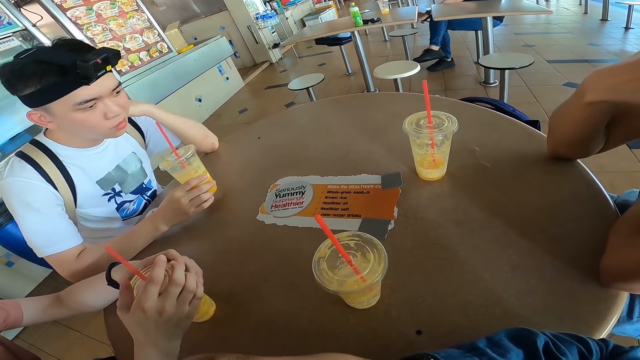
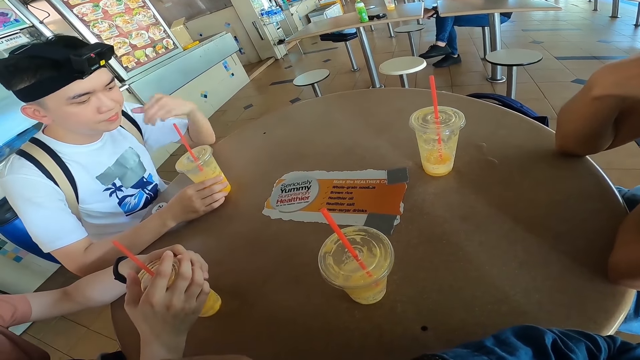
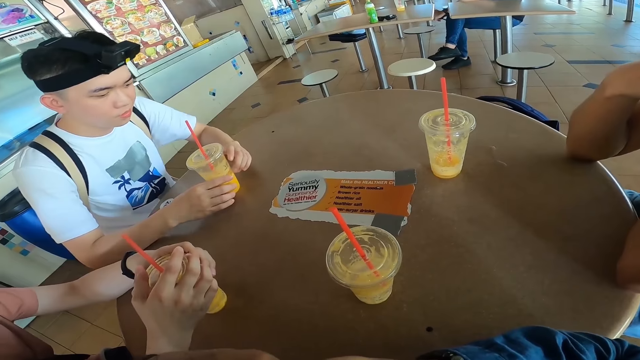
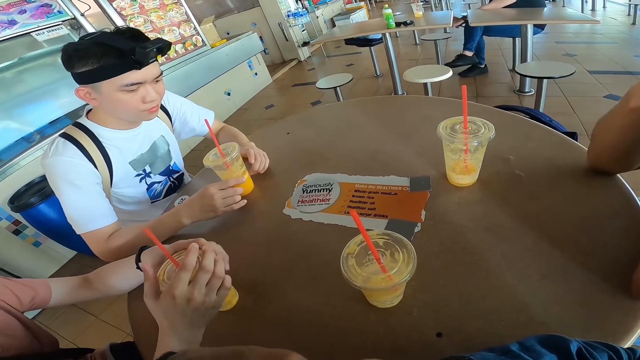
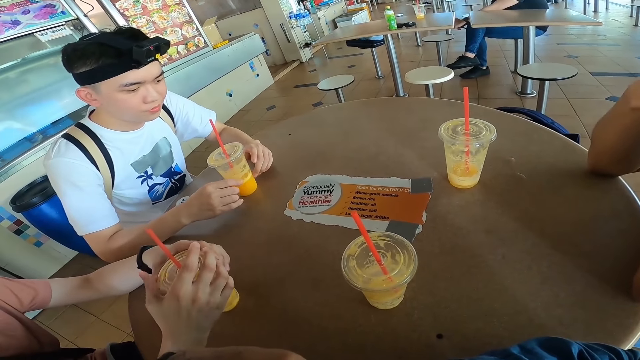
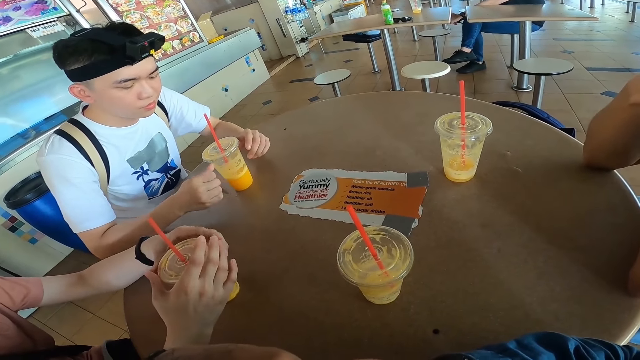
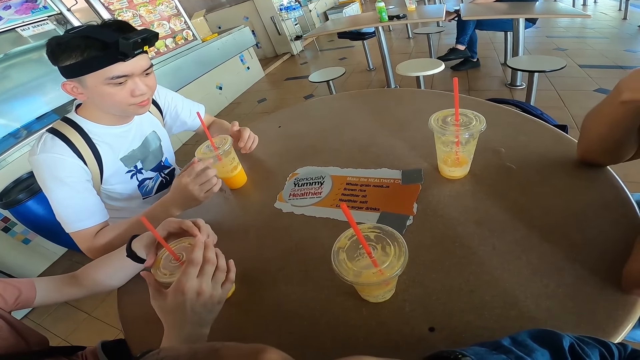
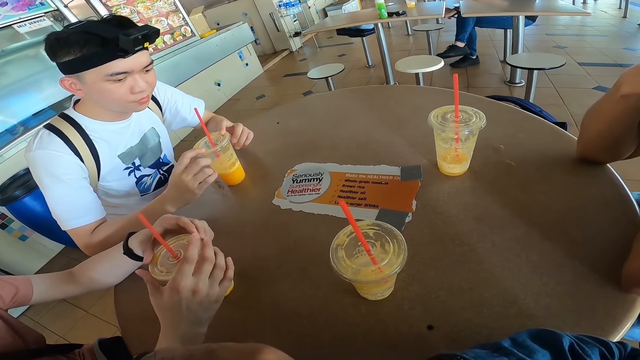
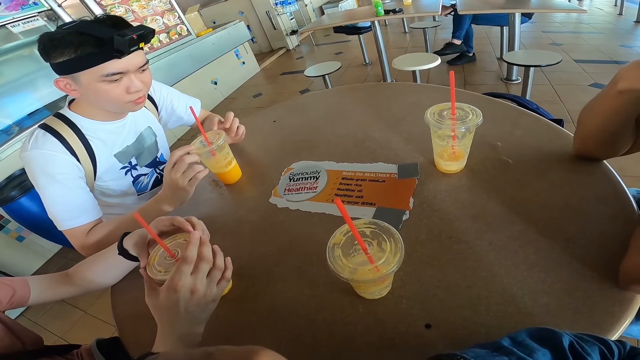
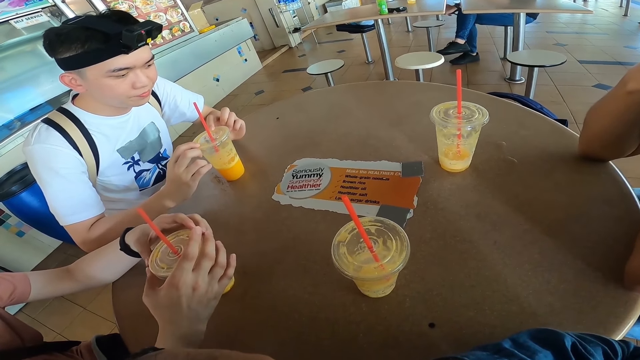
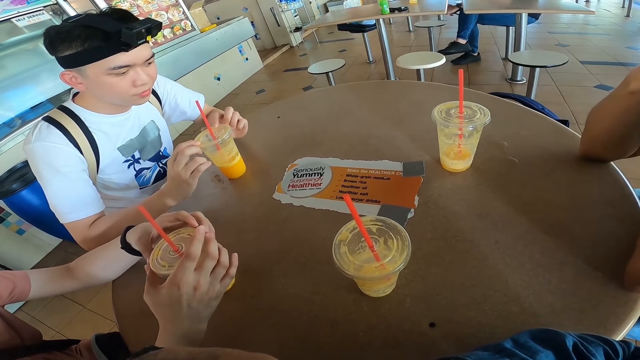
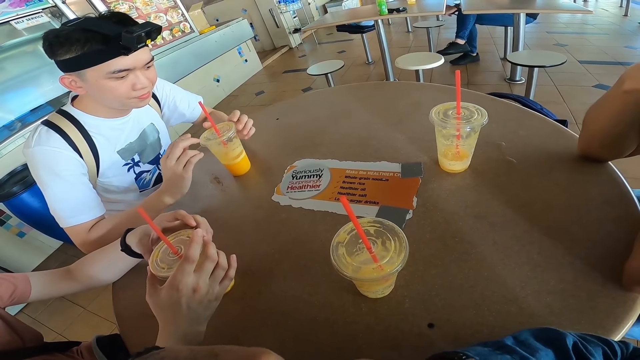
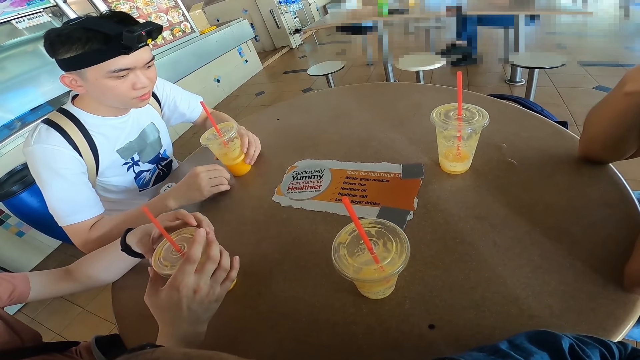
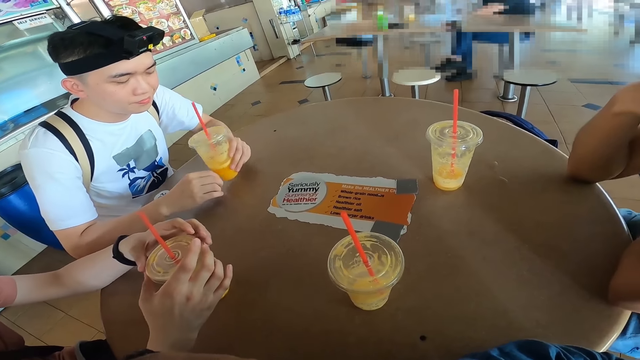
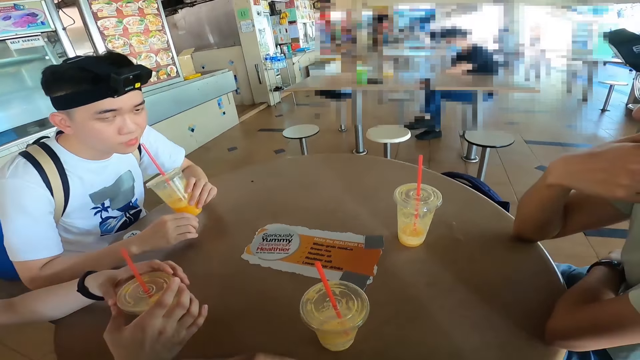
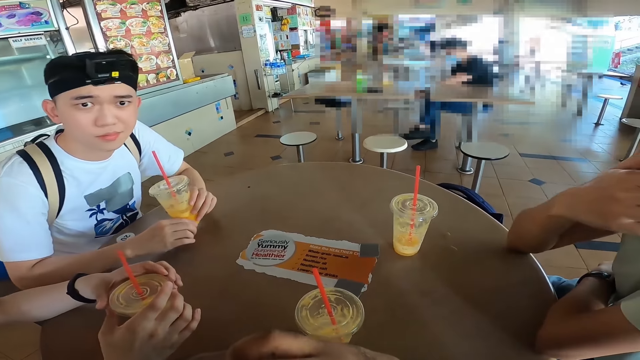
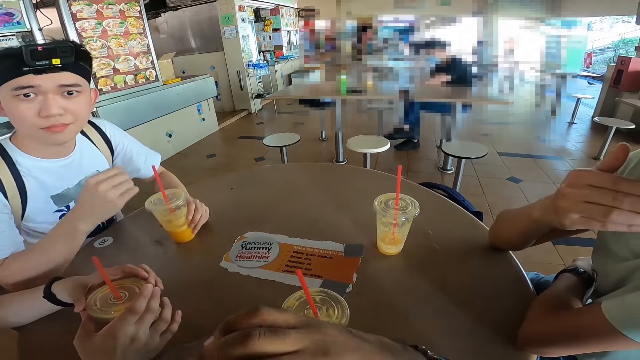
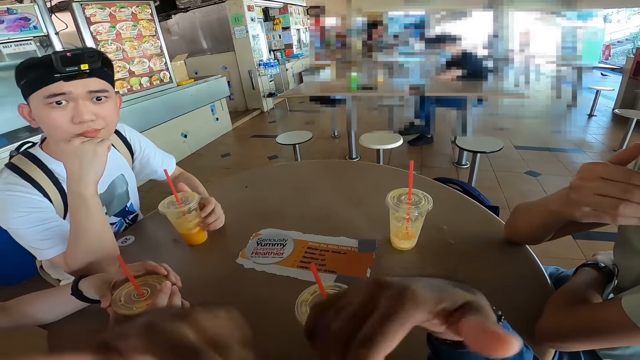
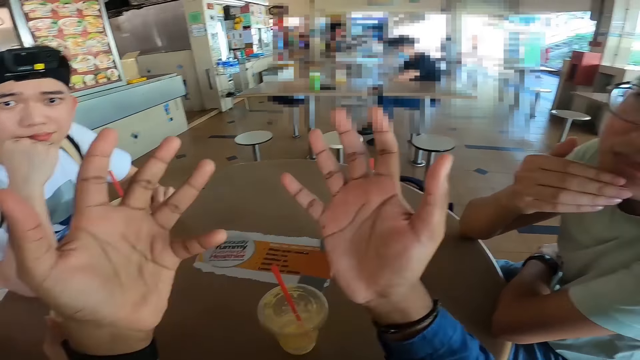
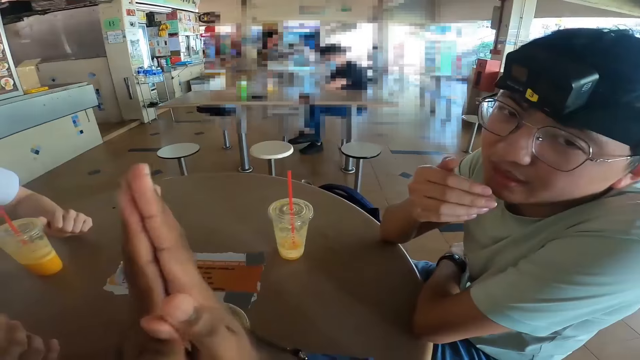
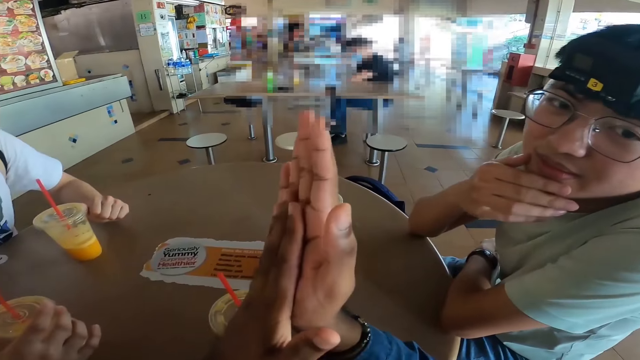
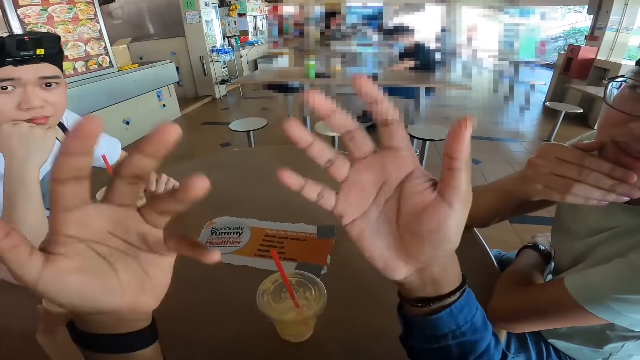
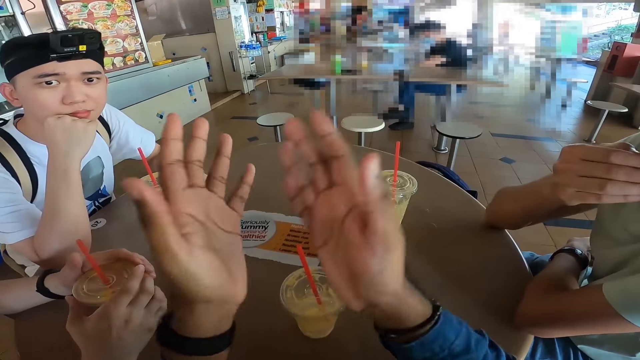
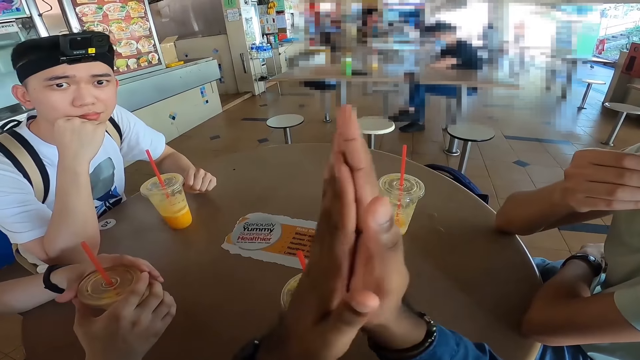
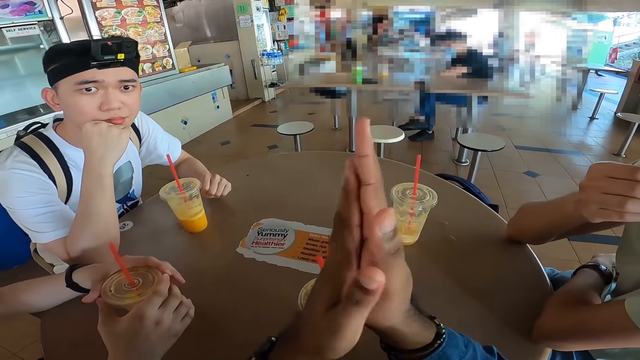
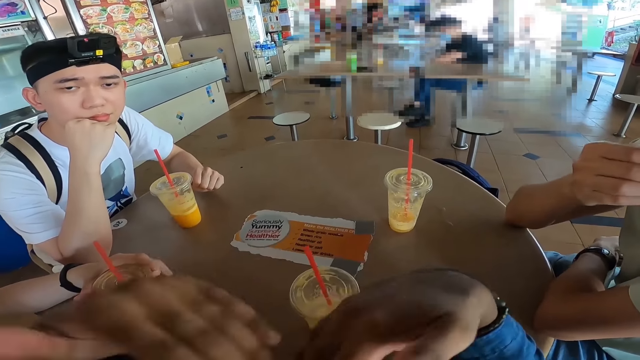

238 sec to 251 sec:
A man places a cup on the table. The camera wearer interacts with another man.

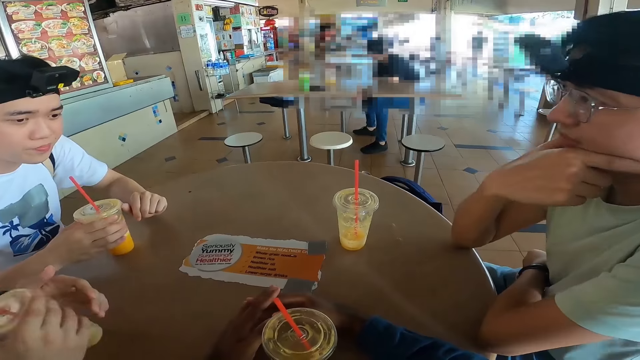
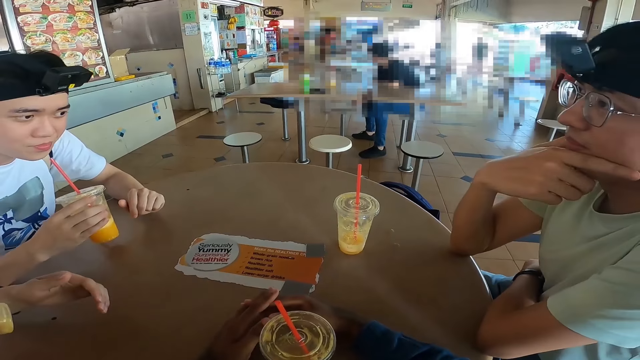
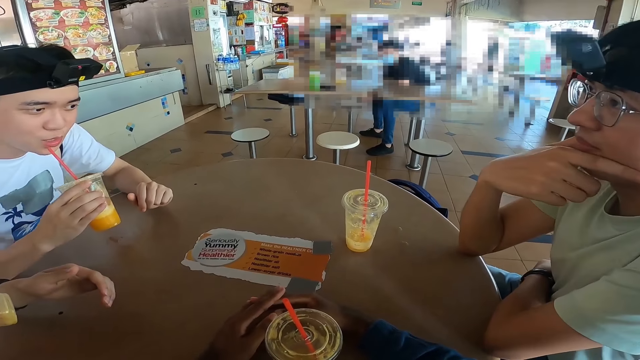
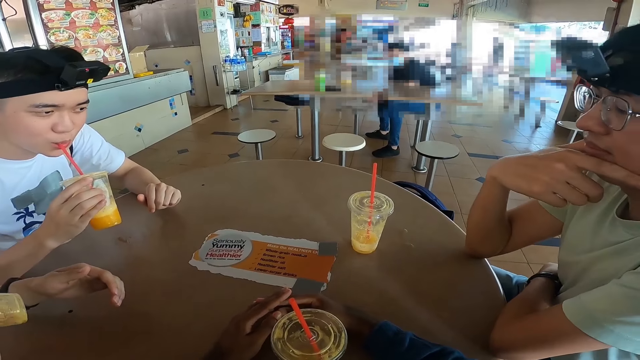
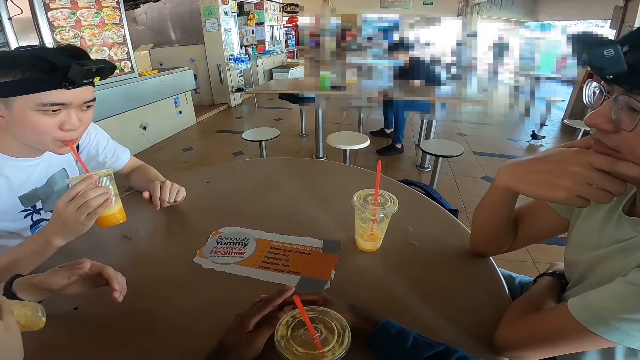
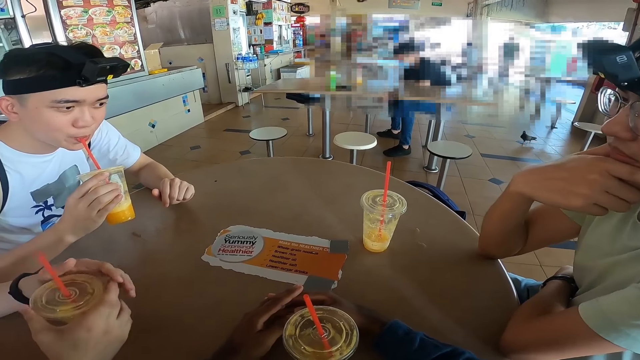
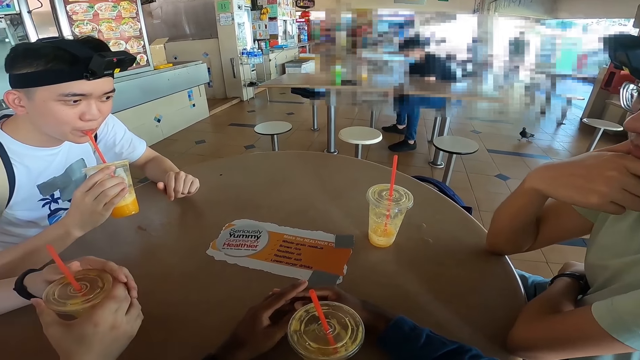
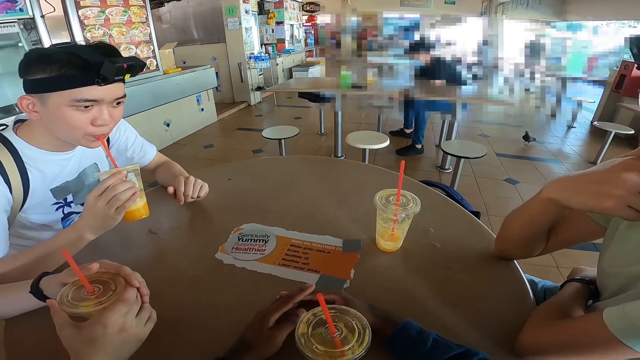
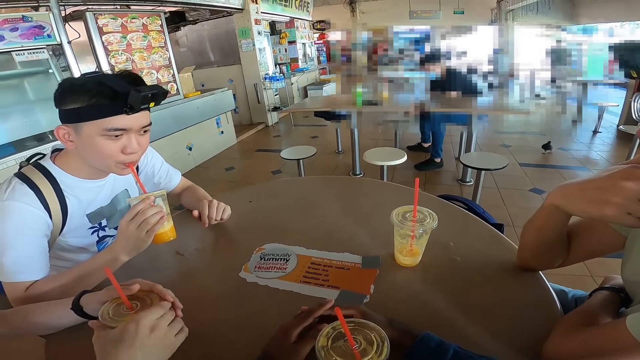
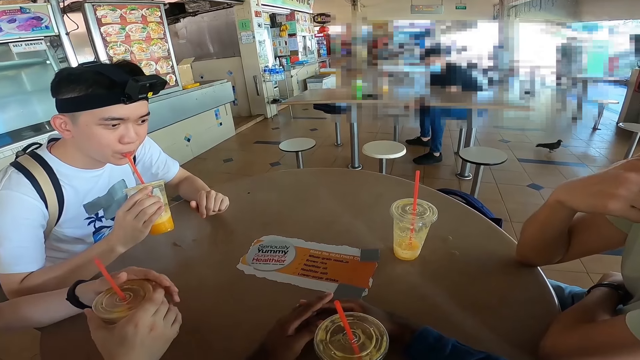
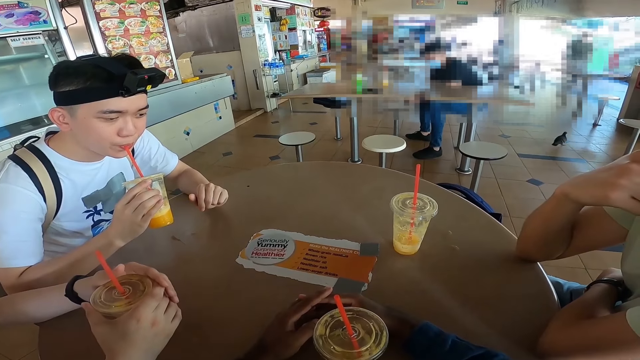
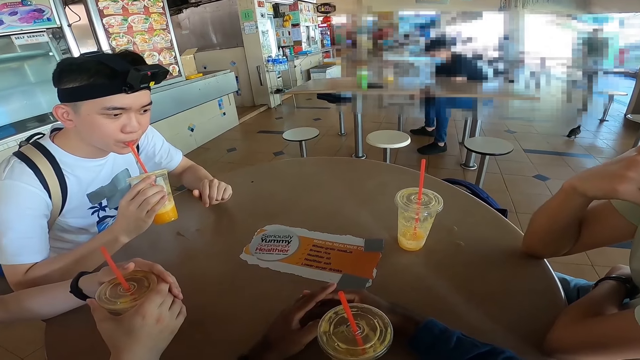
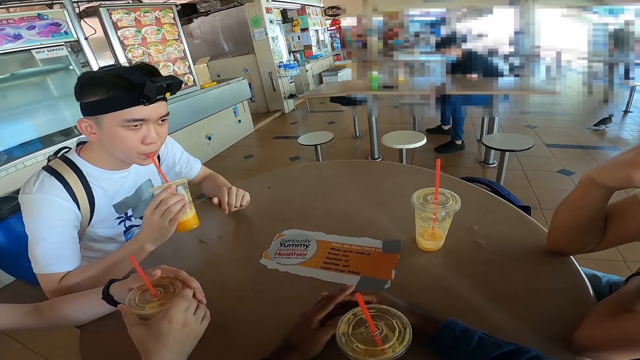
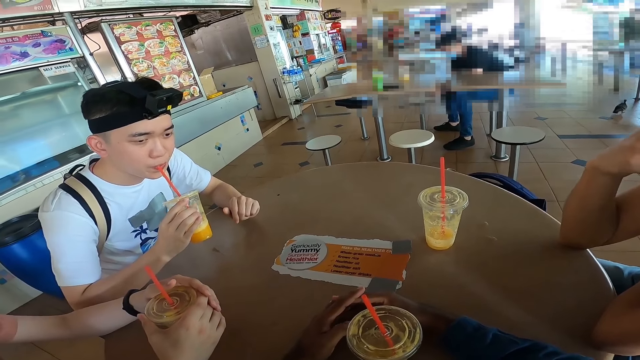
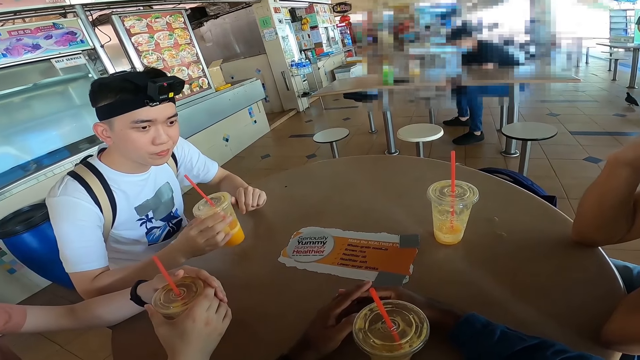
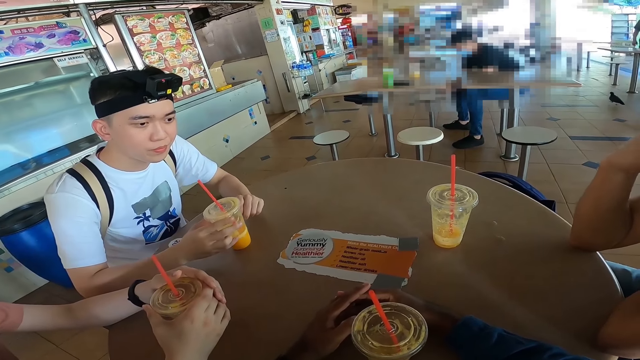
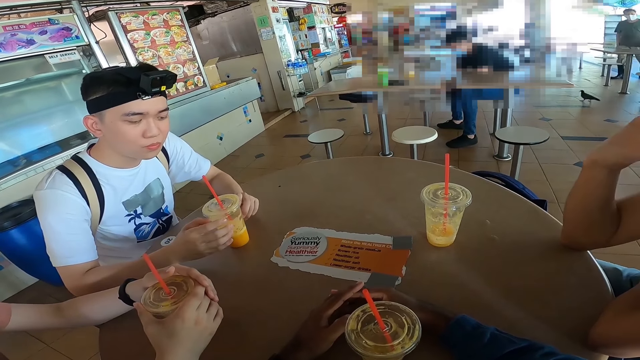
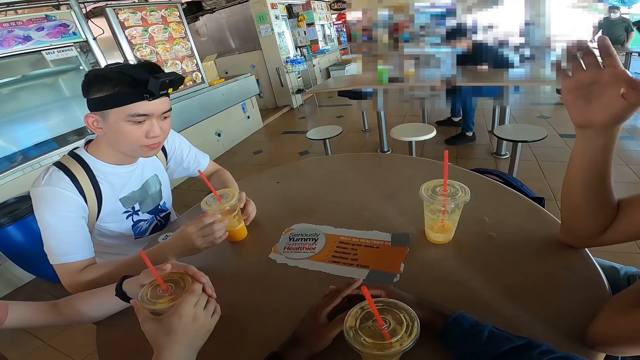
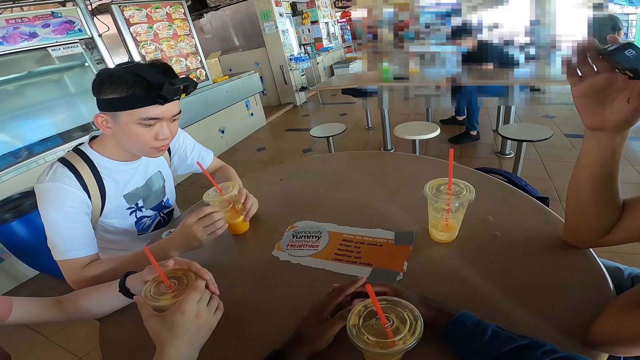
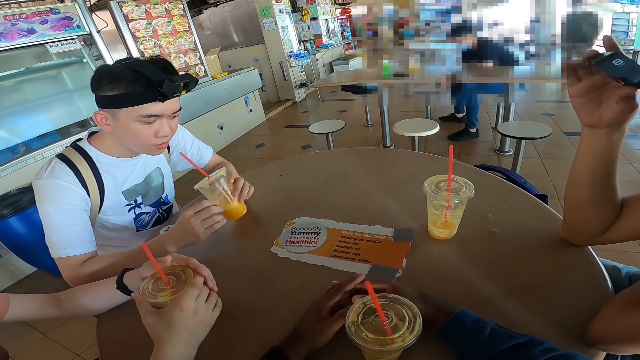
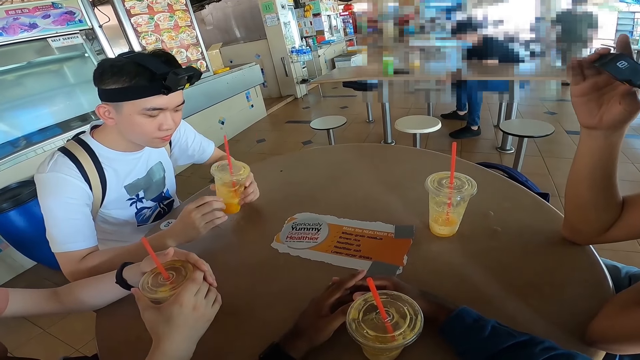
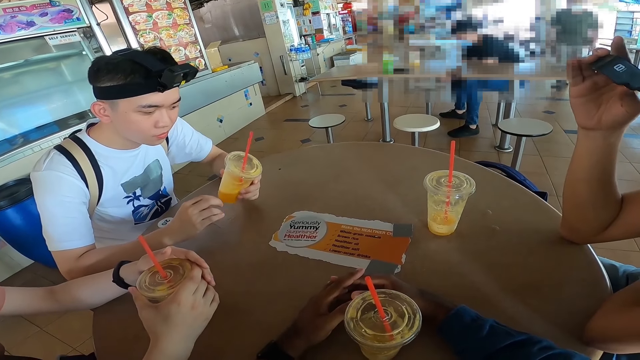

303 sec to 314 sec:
A man drinks fruit juice.
